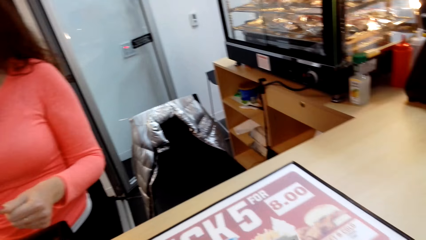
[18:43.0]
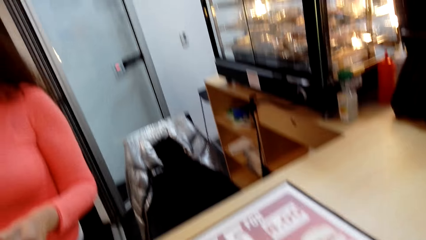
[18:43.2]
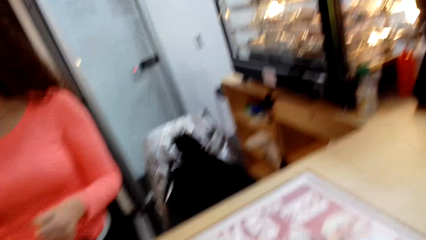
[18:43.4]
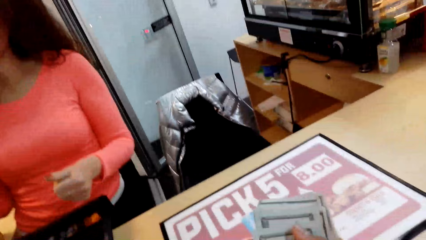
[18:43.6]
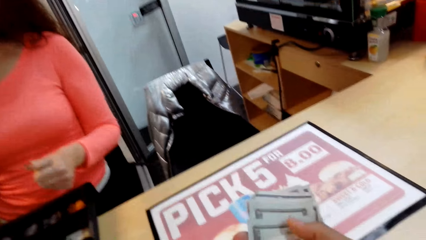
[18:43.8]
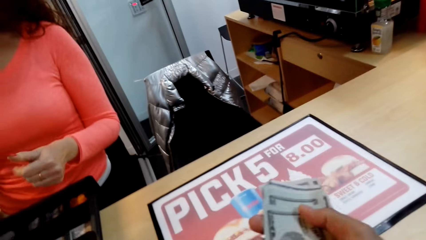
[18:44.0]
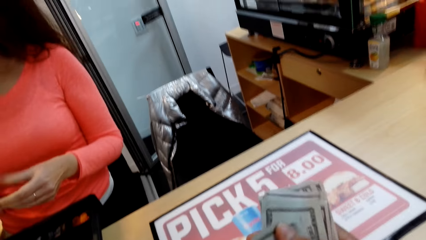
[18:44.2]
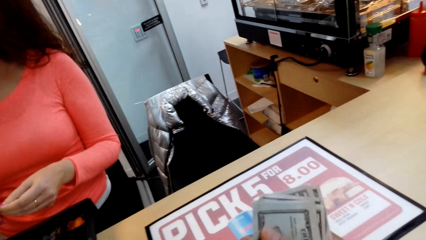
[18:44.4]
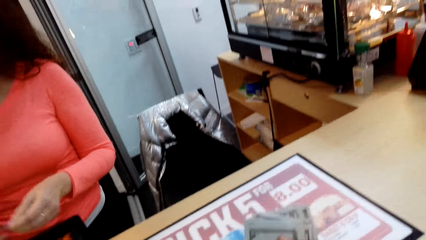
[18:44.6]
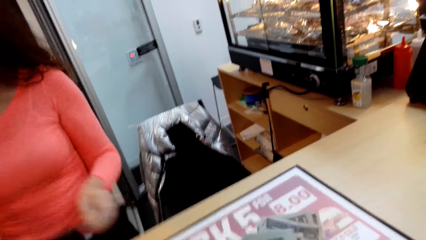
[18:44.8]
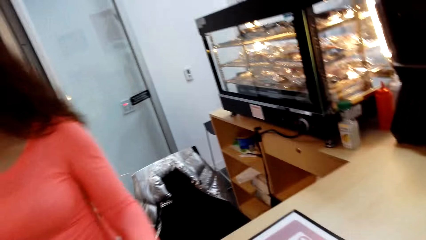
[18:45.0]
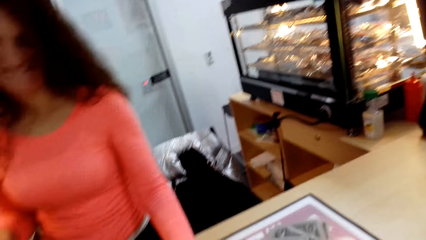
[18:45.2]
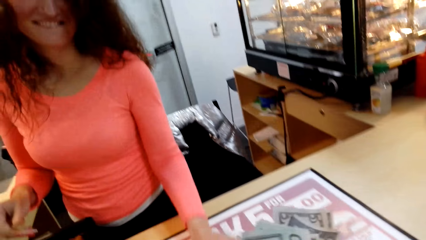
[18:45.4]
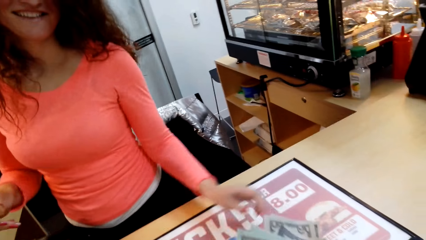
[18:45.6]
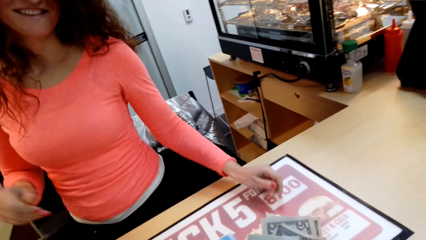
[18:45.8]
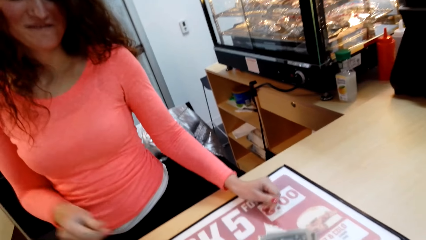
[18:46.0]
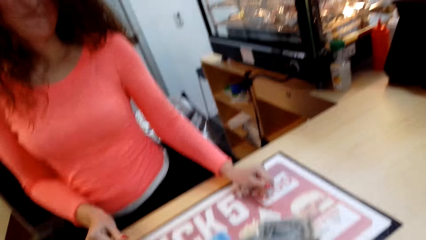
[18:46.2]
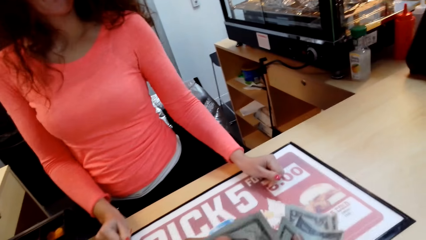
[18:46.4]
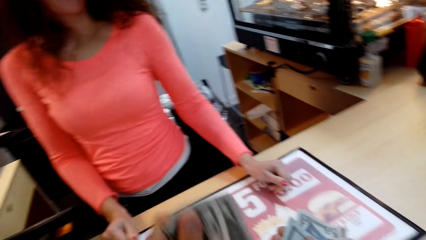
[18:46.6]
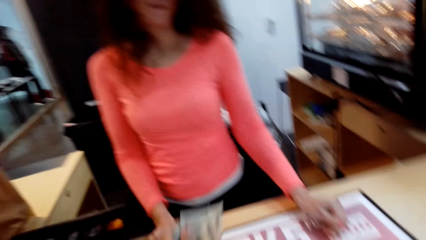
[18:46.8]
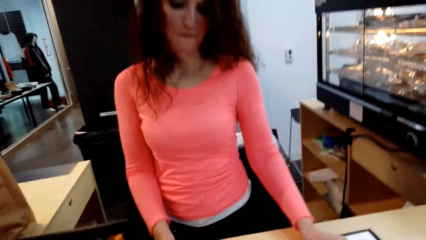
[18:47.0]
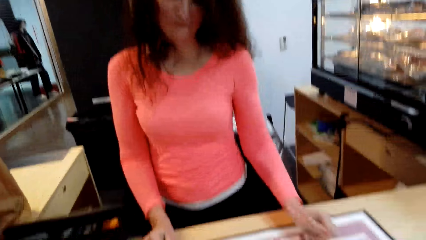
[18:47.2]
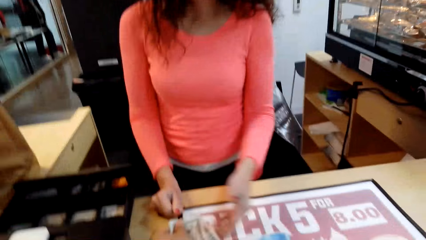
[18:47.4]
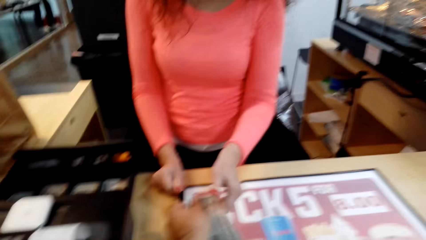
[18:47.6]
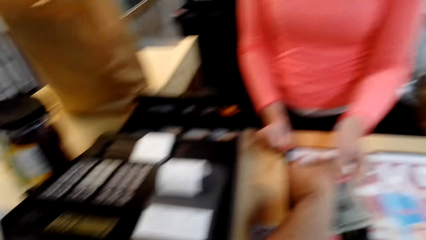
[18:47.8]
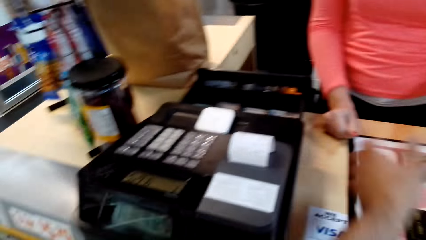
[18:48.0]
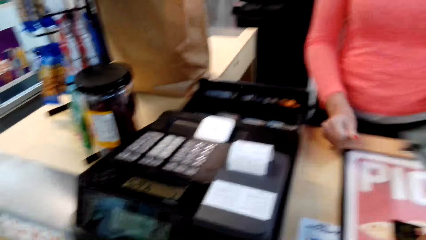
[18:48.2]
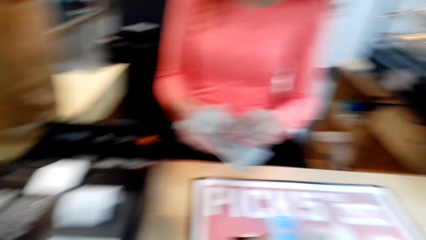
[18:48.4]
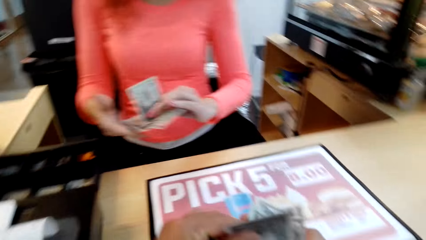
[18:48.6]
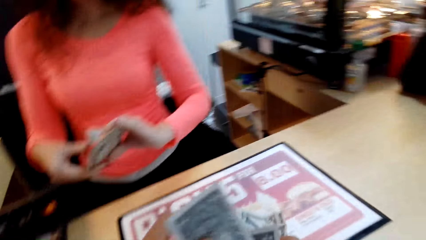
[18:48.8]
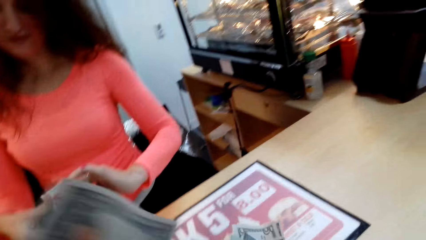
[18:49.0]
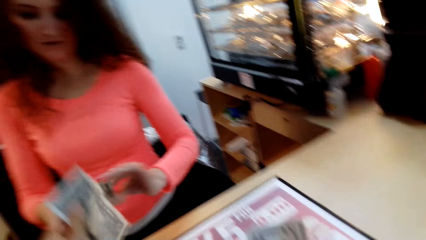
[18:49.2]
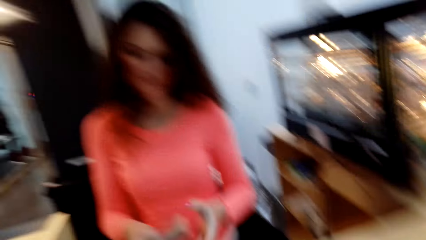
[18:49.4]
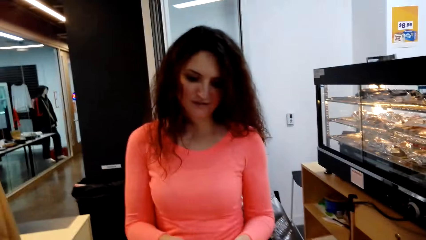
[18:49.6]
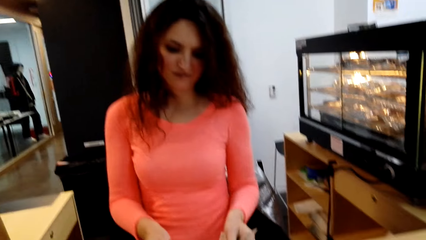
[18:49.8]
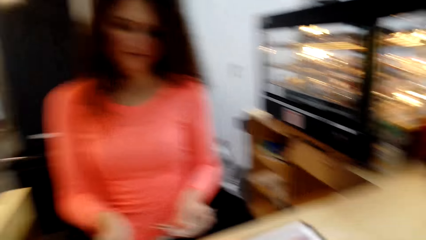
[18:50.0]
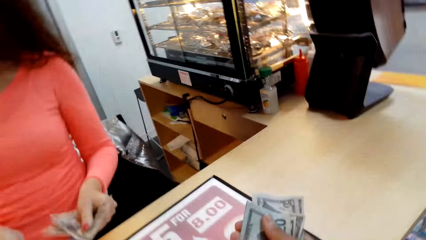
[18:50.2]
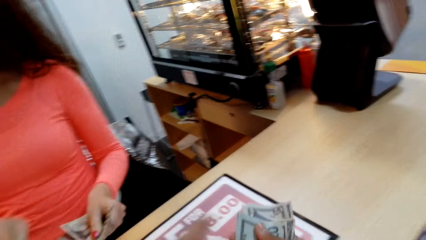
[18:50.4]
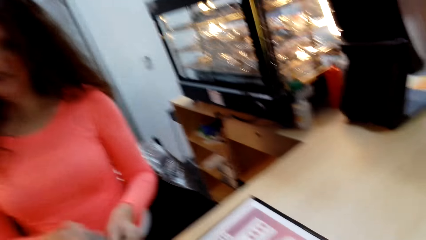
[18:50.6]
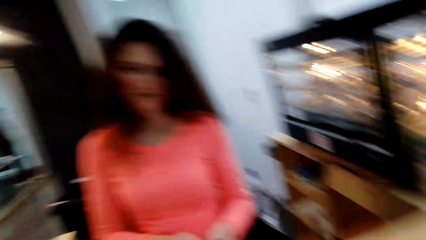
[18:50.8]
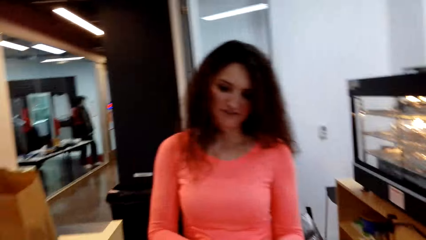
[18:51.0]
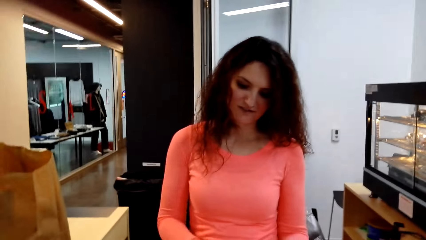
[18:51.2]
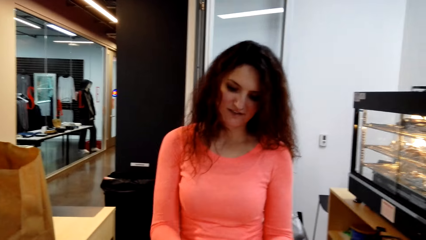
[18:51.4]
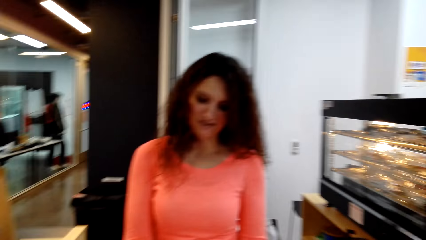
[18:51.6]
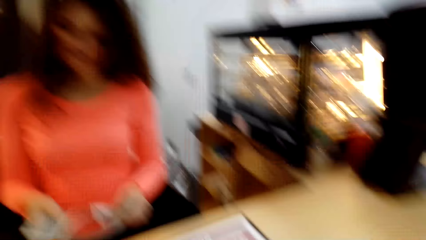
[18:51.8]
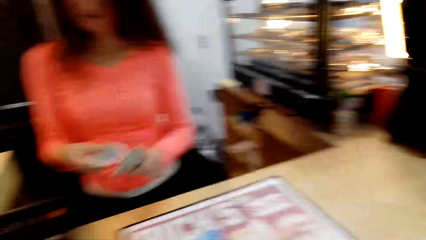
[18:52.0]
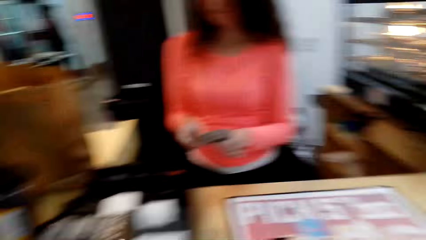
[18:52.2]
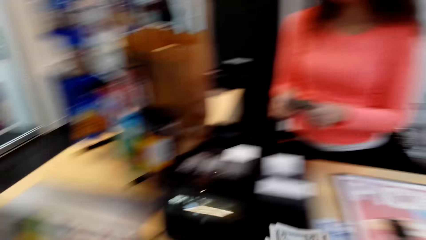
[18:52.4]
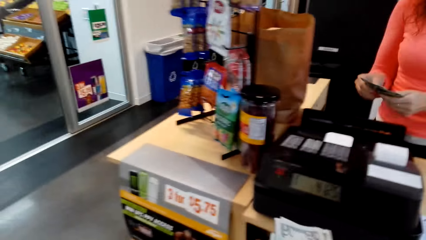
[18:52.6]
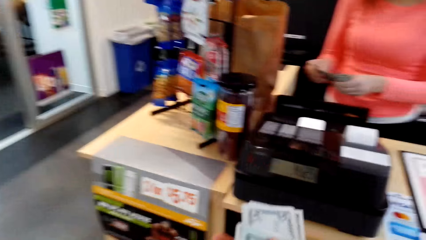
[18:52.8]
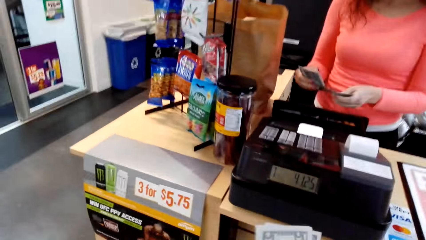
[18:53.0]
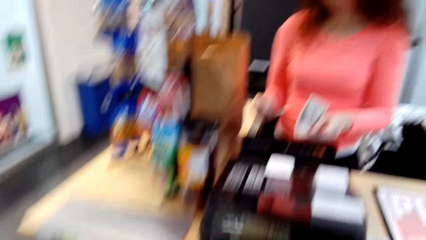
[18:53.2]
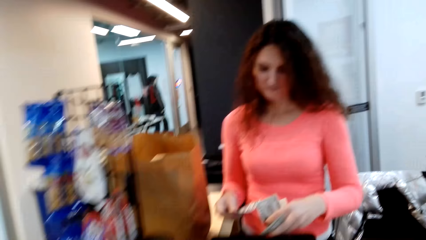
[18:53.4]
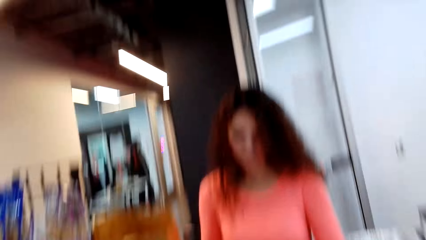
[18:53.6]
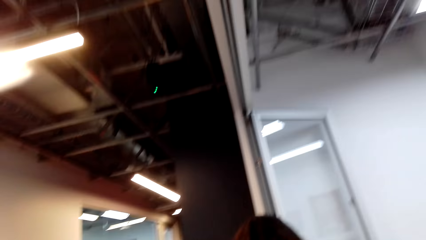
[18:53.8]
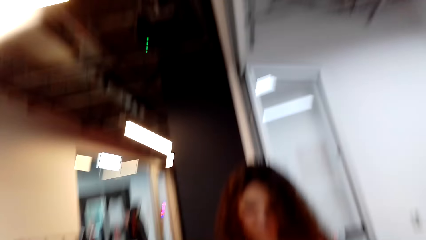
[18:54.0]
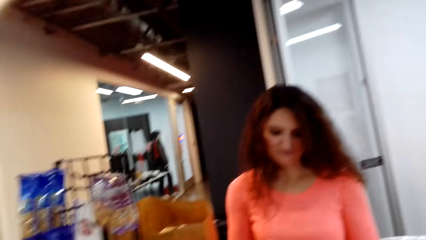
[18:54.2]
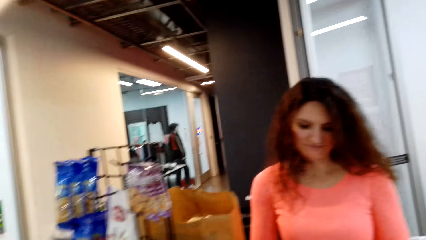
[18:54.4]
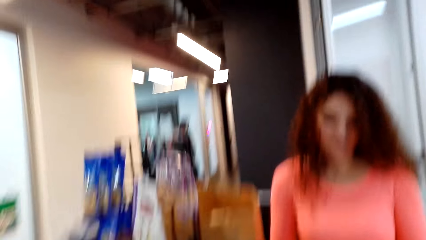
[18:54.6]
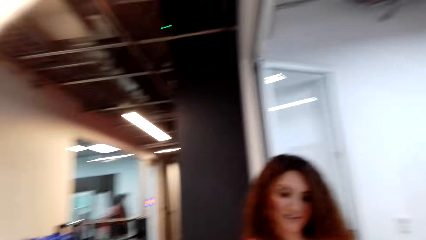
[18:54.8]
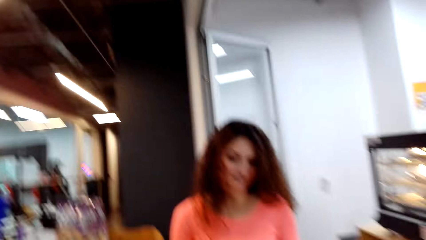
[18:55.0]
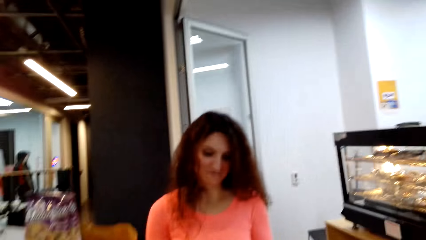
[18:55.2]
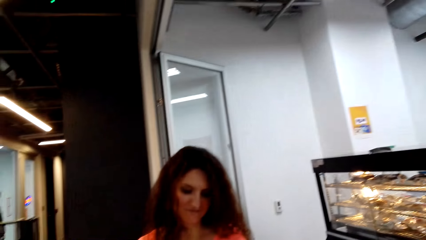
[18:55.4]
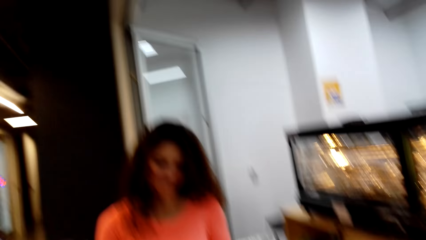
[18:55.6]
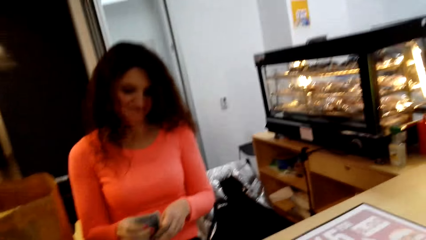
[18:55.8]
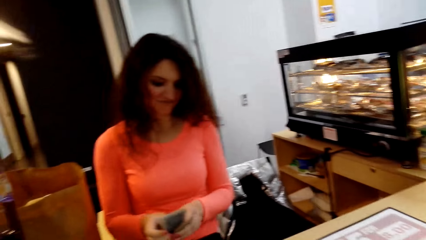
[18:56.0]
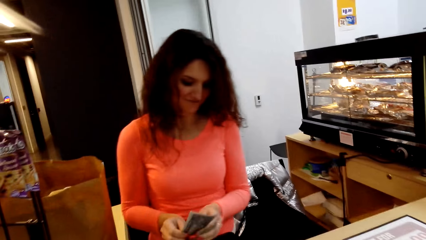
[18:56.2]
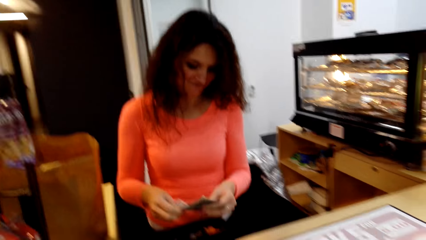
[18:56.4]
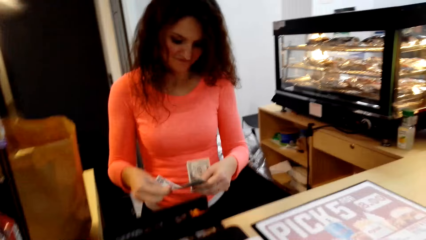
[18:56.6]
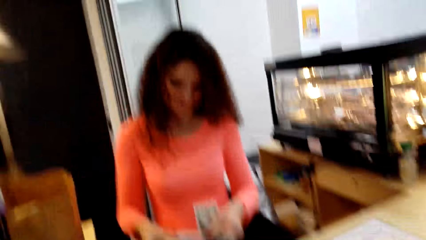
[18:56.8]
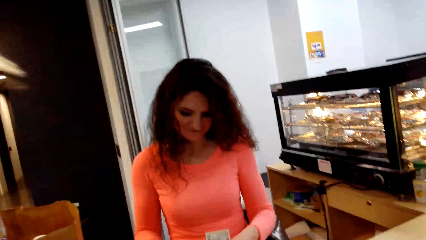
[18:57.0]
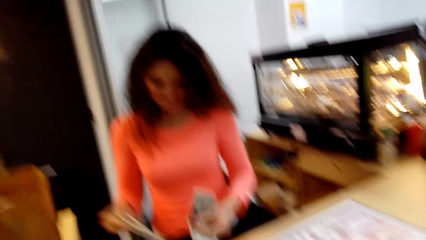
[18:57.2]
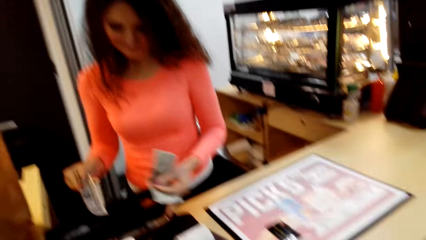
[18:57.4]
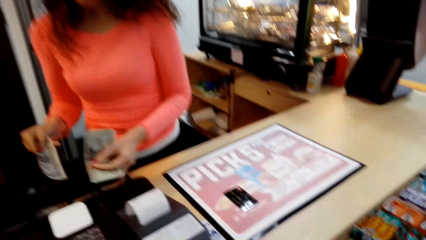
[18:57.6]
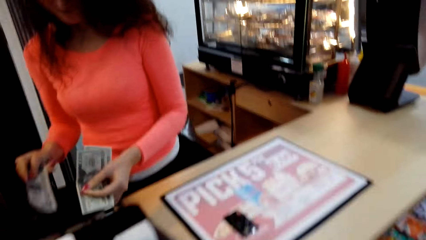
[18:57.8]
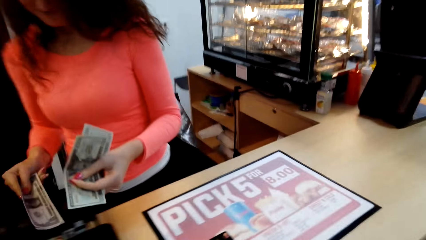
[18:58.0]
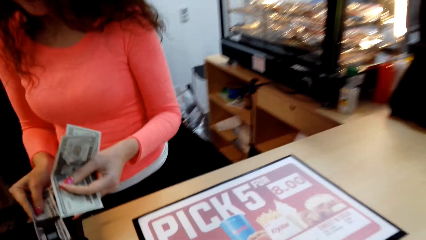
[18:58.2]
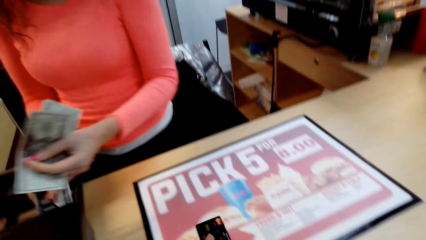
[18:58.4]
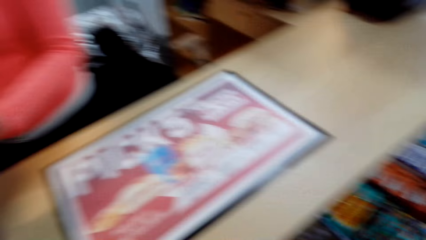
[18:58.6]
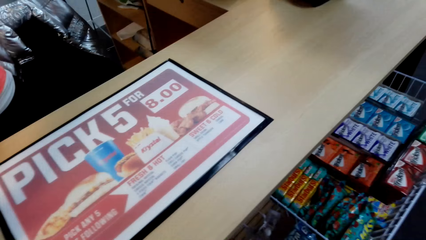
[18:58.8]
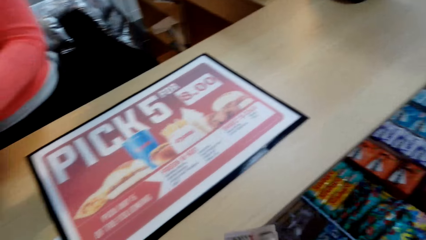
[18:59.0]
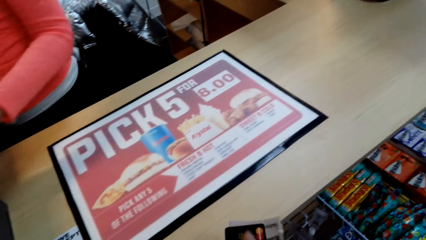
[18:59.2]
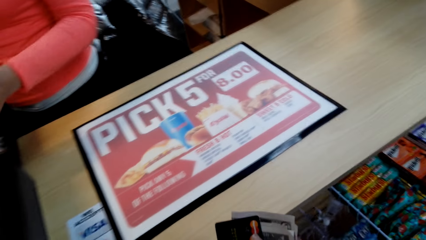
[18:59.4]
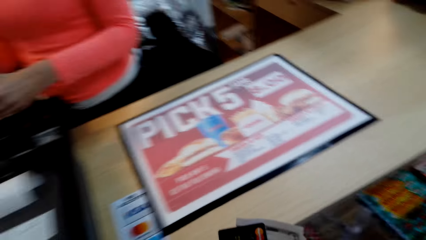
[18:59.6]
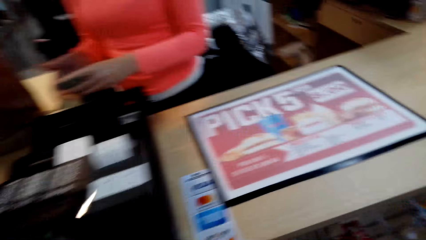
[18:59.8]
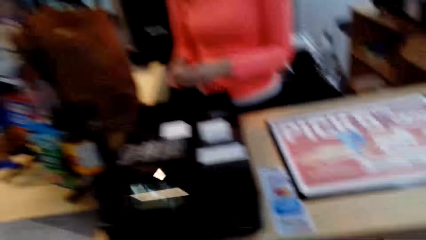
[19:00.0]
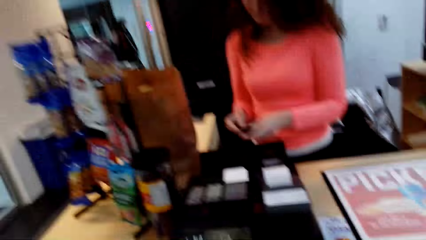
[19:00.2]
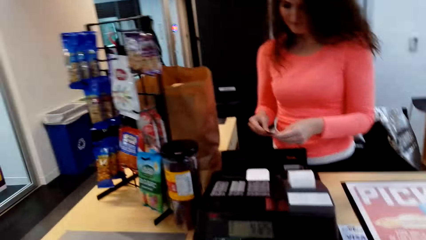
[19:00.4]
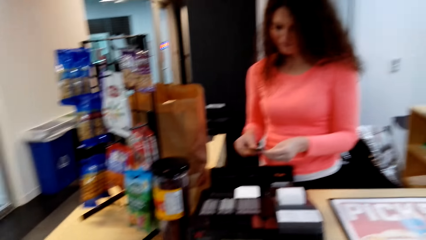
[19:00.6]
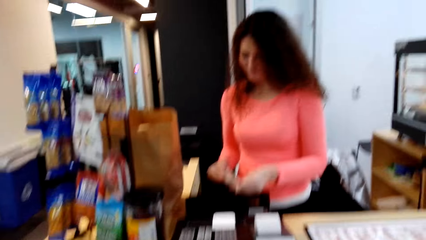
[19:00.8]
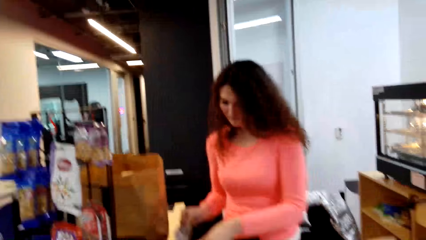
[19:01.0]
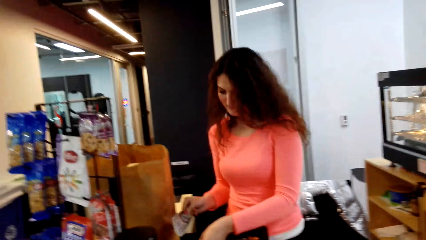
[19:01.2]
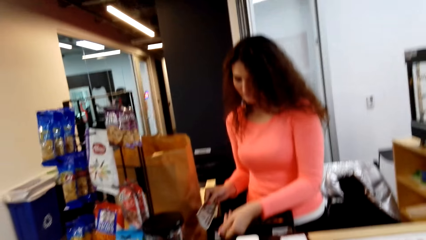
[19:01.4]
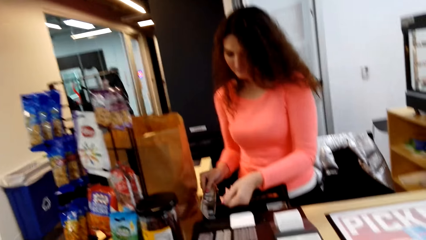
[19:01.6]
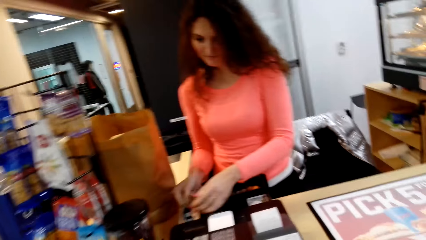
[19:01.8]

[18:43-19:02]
The camera wearer counts money and hands a person money. The person picks up the money. The camera wearer hands the person money. The person counts the cash, picks up the money, and puts the money in a machine. The person puts cash in the drawer.
